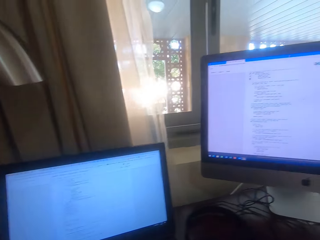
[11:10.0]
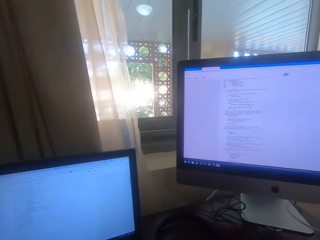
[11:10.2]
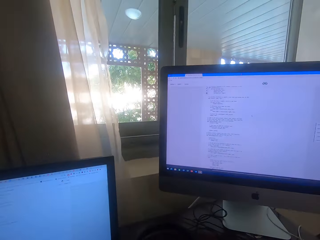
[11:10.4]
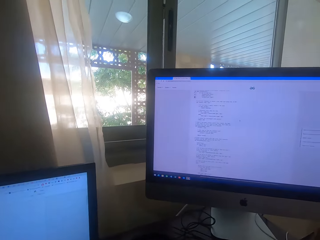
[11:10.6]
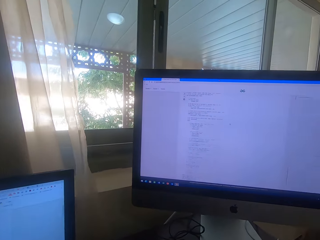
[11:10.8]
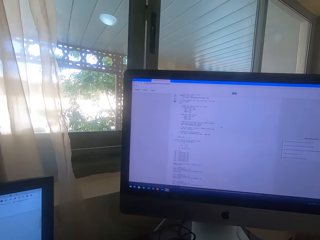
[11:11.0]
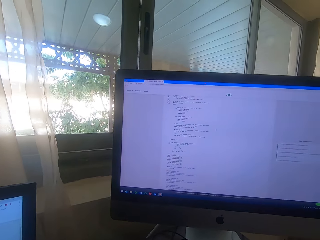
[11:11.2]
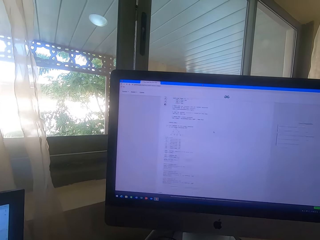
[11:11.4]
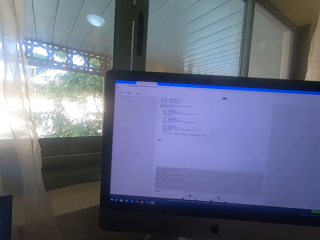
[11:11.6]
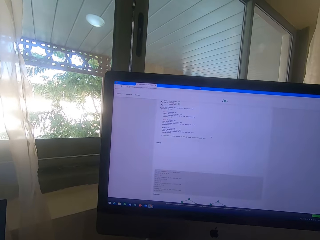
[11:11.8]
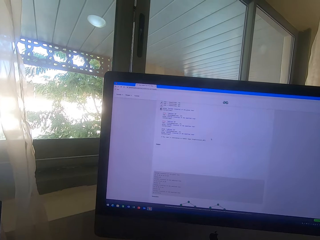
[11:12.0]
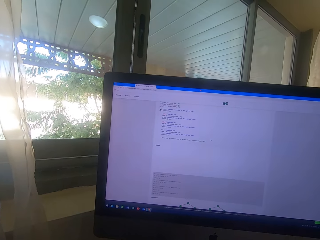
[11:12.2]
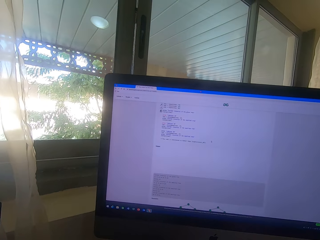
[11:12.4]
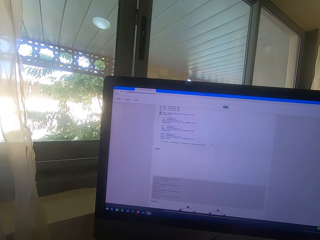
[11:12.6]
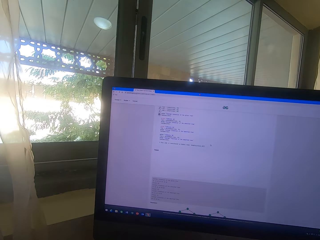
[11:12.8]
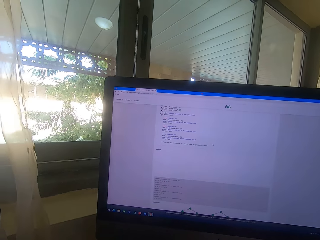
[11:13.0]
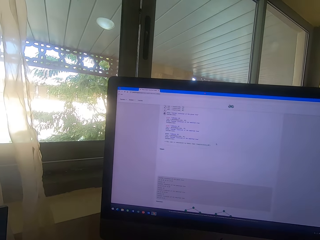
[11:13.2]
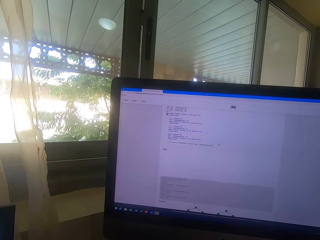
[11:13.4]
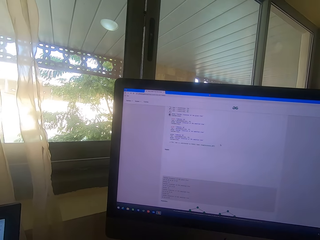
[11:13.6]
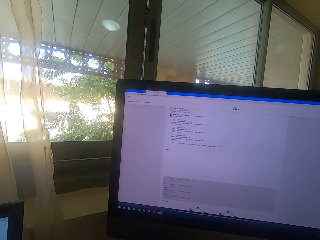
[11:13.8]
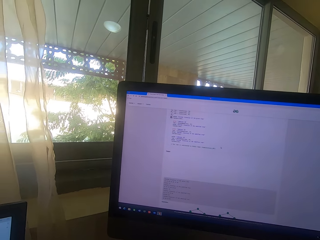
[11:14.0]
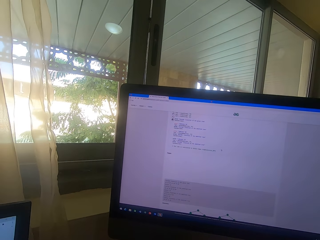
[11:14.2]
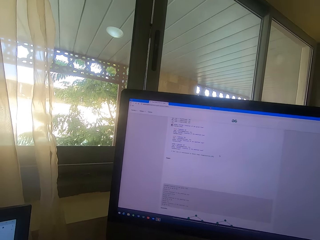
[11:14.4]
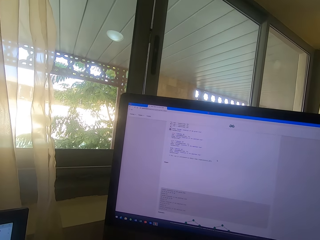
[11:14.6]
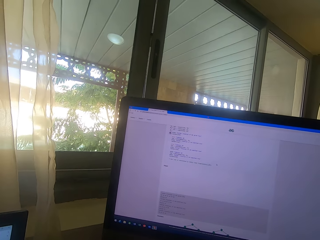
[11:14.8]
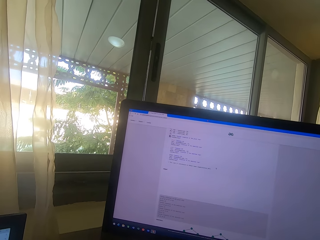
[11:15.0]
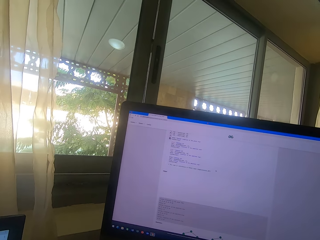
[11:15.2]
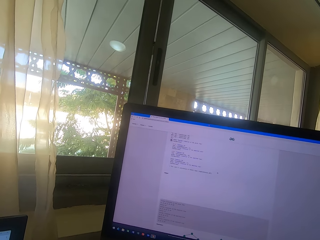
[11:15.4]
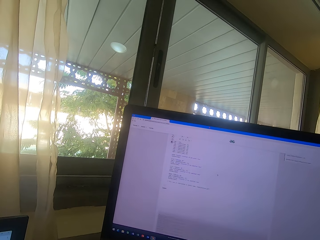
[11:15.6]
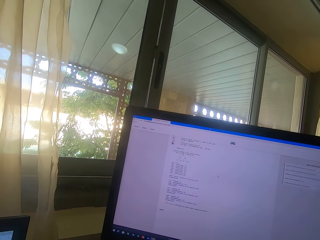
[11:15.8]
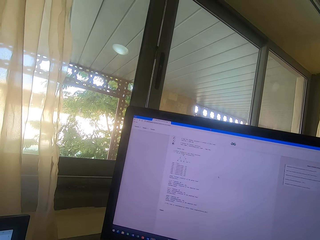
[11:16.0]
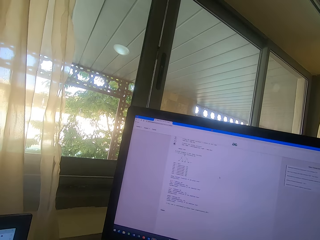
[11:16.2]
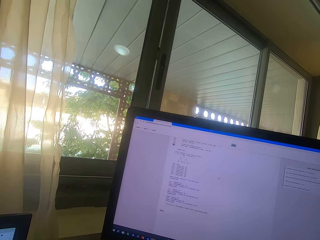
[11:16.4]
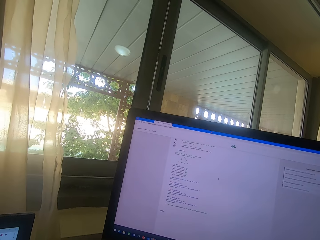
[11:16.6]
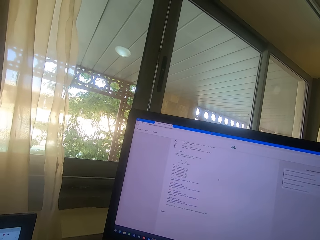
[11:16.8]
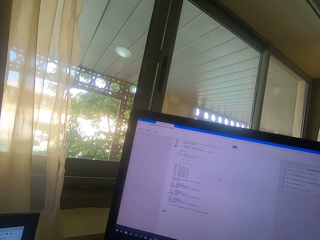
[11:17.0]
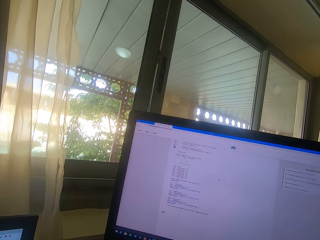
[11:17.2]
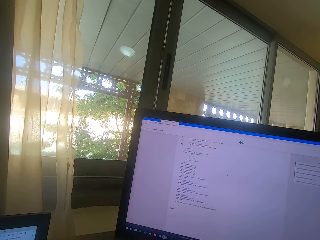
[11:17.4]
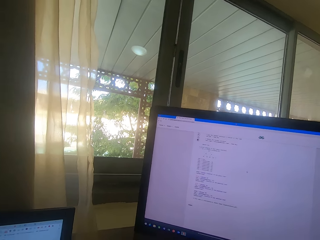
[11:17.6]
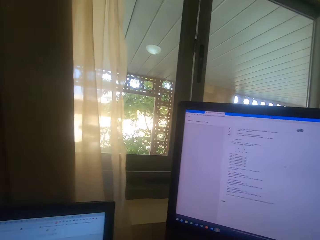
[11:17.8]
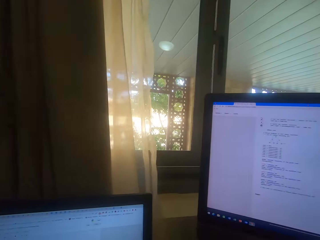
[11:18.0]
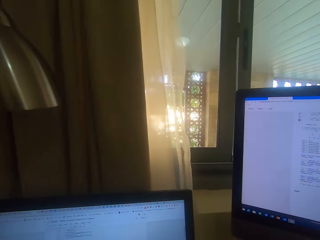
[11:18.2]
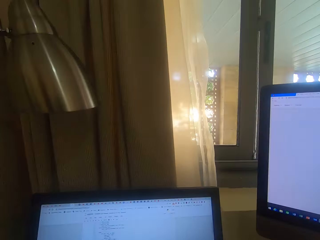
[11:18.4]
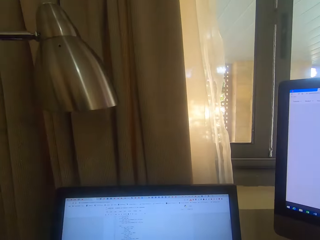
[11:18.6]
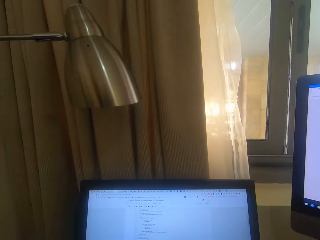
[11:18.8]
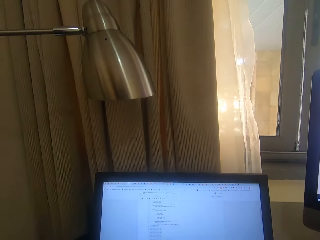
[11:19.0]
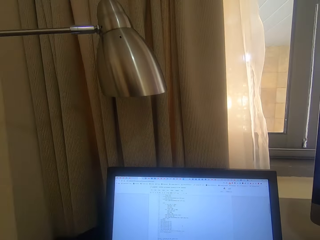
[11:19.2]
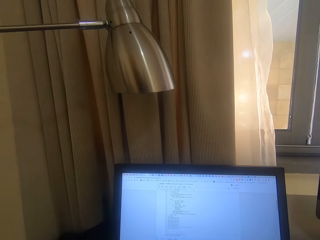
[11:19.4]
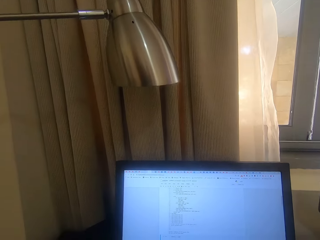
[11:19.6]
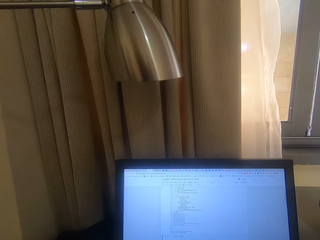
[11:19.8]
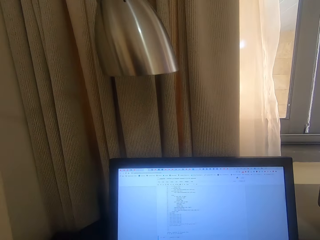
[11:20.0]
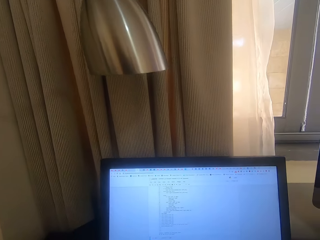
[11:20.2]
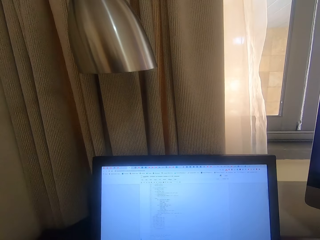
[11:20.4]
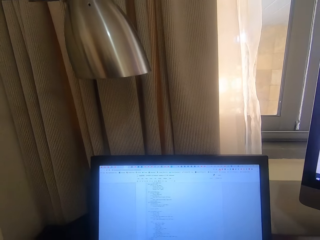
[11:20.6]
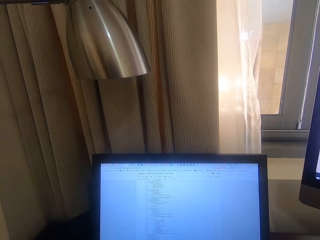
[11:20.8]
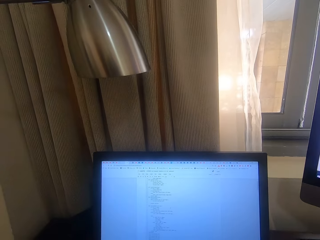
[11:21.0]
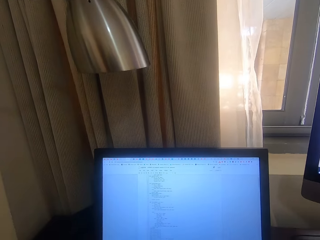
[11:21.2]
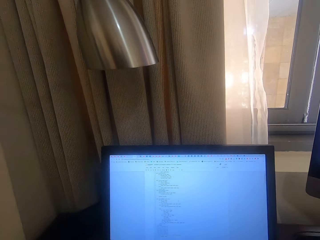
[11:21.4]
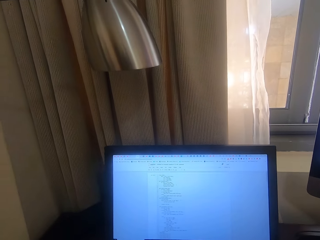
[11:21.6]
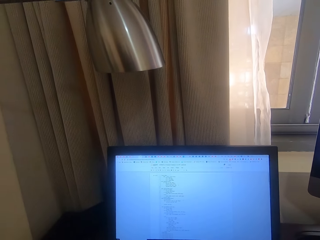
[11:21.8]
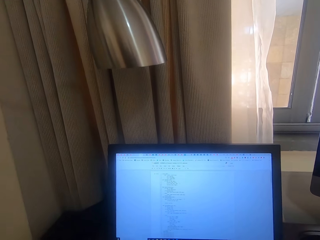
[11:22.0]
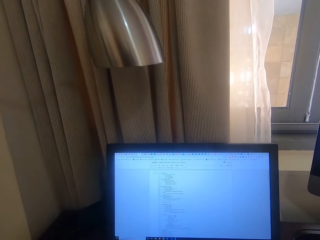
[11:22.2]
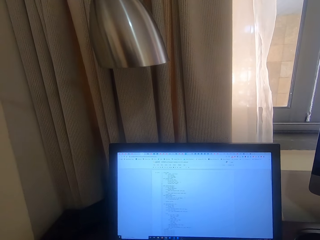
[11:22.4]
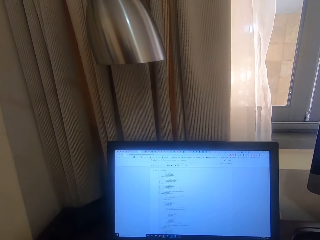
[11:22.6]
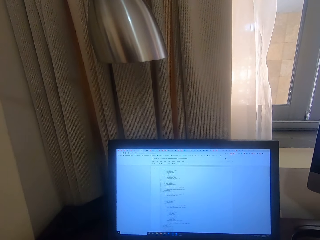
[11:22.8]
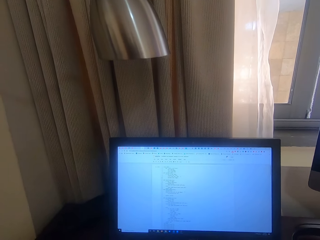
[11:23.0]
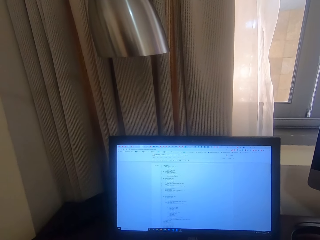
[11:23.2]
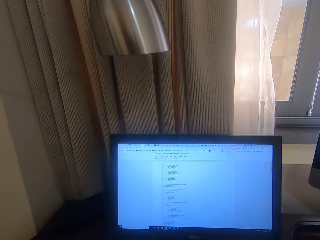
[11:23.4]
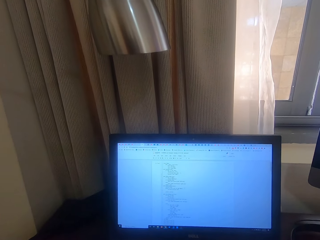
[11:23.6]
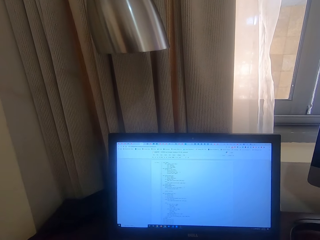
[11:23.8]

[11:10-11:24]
The camera wearer looks at the monitor. They scroll on the monitor. They look on the monitor.

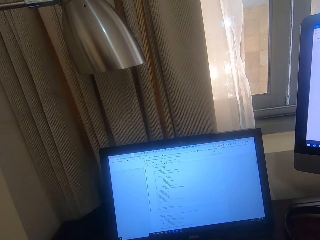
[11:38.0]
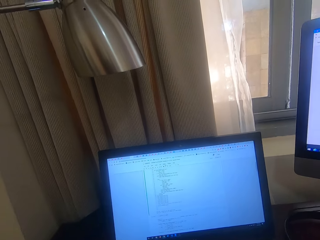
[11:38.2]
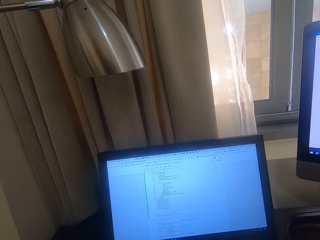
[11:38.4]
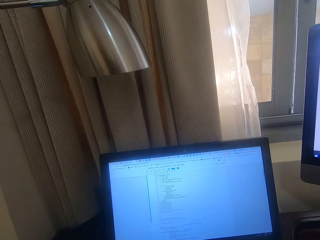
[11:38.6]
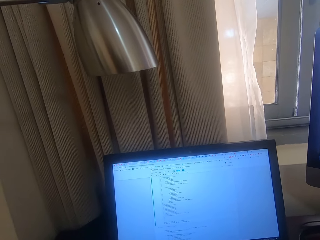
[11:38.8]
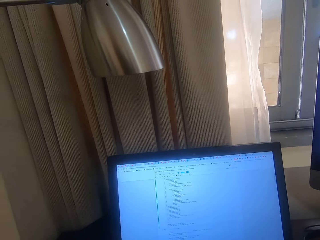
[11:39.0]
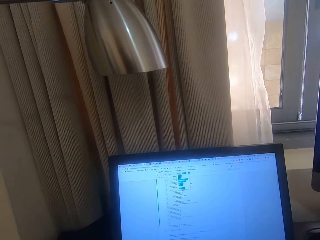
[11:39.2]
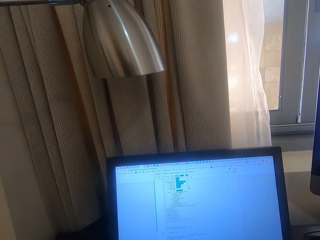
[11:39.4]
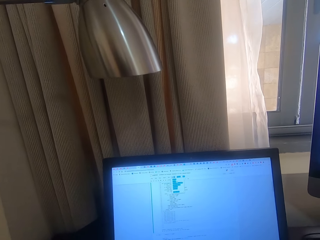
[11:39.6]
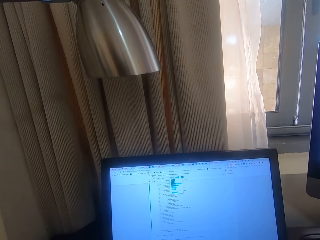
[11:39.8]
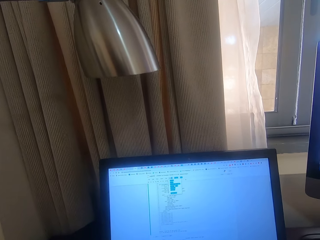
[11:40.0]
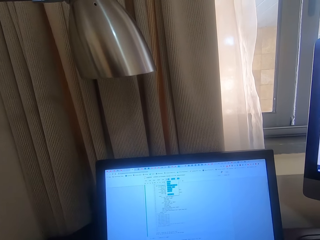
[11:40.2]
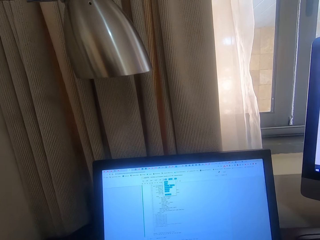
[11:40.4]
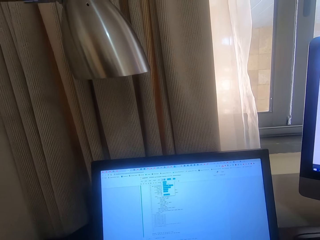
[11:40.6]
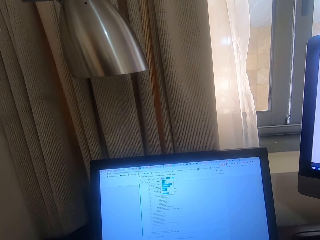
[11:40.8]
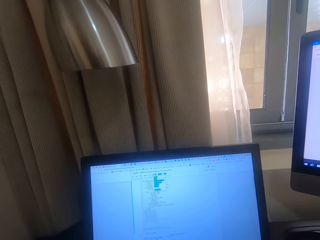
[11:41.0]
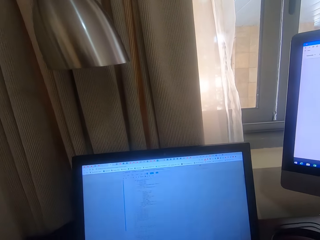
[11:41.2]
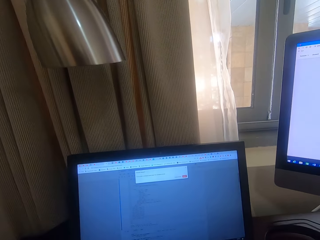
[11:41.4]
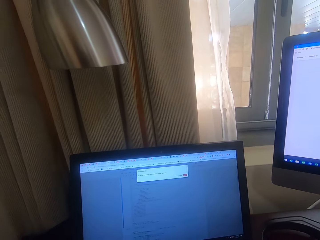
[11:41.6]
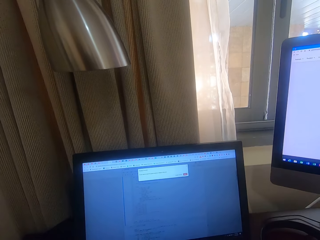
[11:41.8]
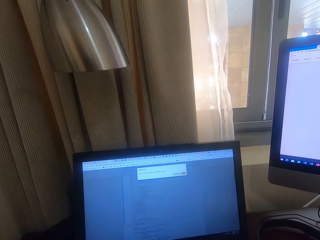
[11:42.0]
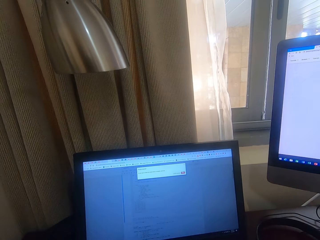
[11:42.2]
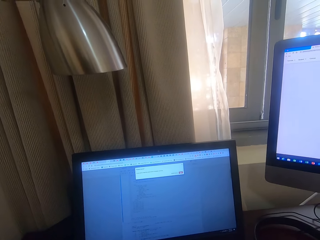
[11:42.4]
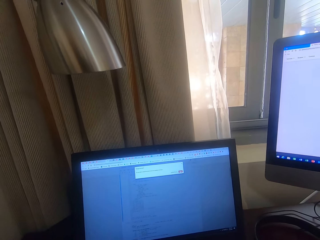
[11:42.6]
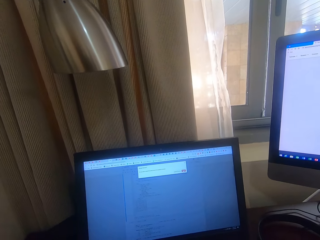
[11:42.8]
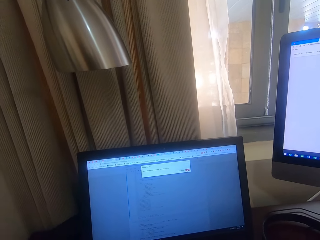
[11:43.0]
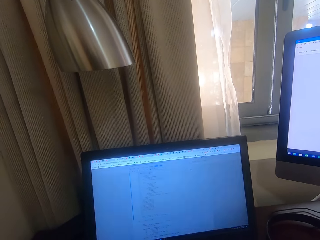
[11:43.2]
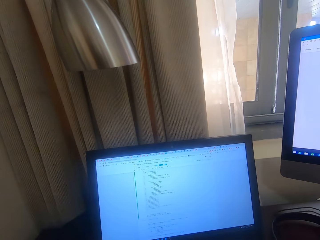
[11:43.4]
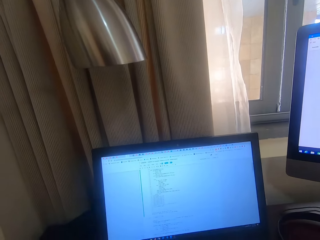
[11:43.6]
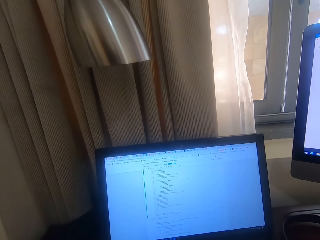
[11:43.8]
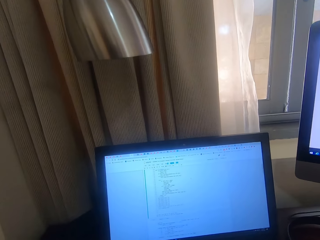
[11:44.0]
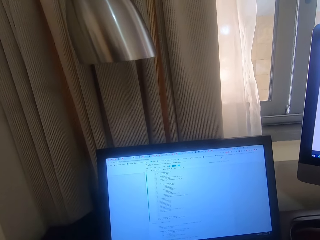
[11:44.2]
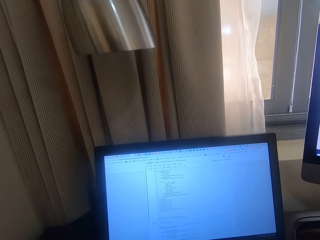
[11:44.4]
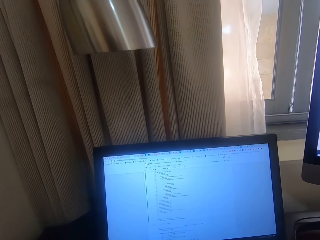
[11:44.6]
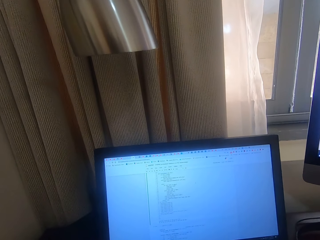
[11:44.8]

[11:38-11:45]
The camera wearer scrolls on the monitor.
